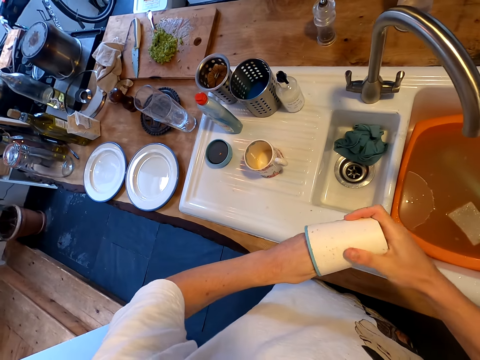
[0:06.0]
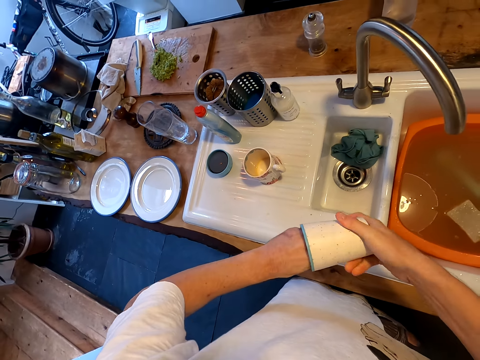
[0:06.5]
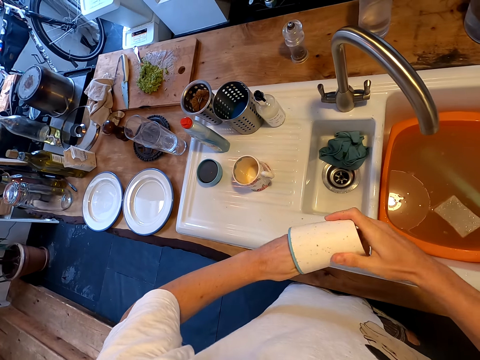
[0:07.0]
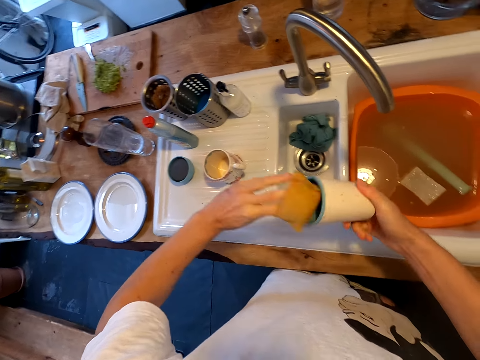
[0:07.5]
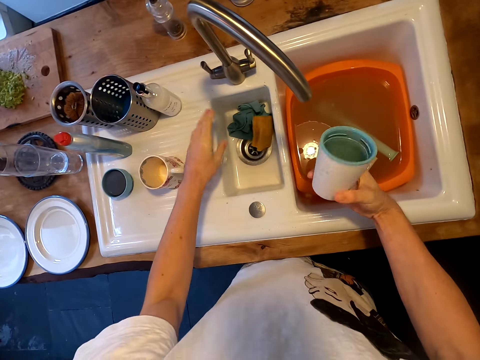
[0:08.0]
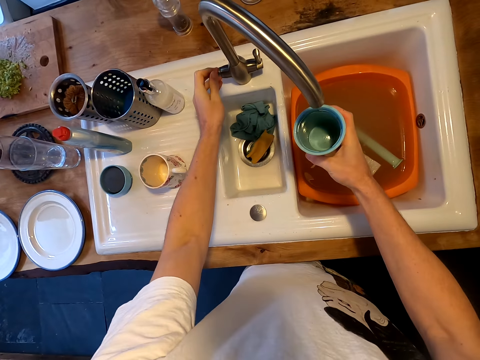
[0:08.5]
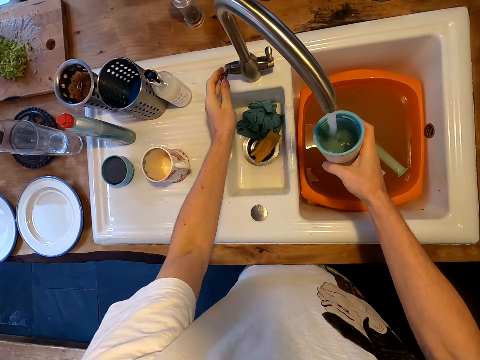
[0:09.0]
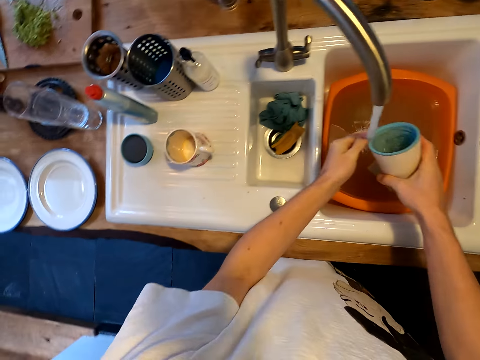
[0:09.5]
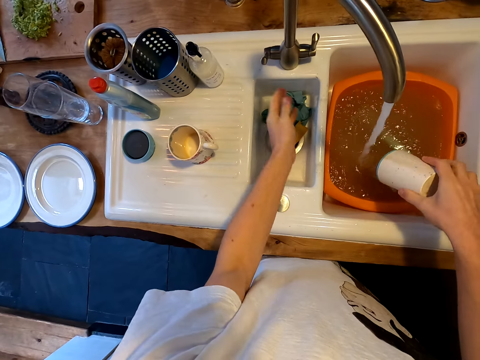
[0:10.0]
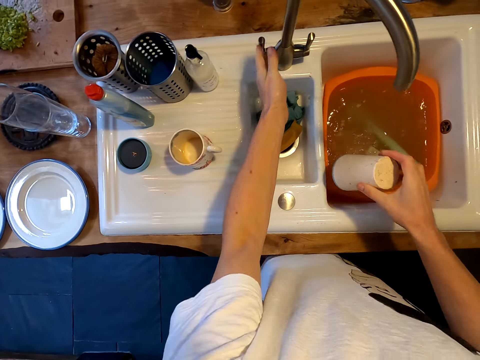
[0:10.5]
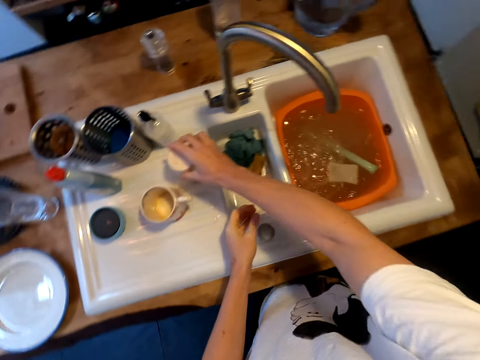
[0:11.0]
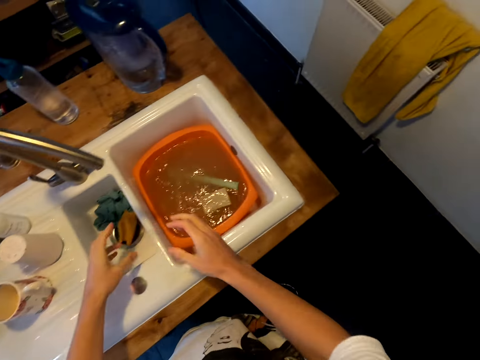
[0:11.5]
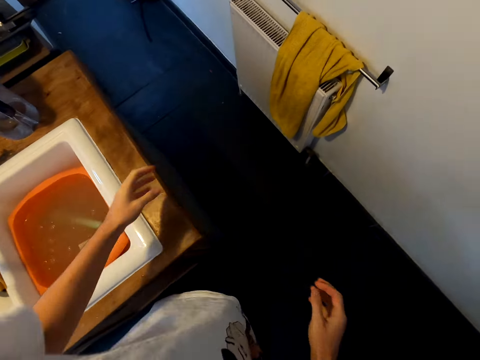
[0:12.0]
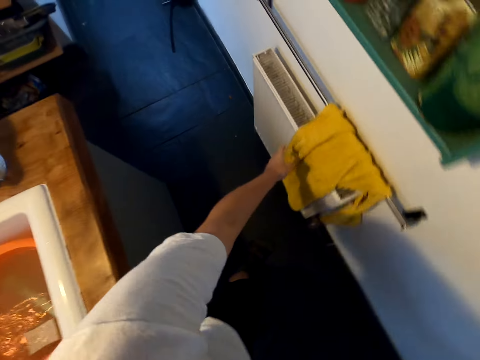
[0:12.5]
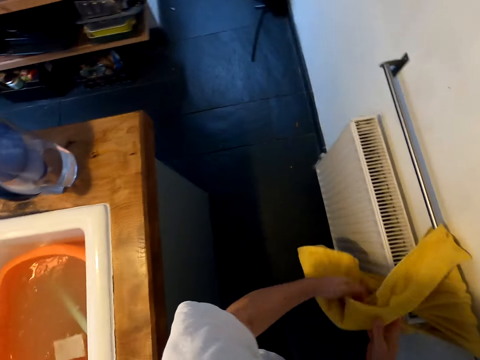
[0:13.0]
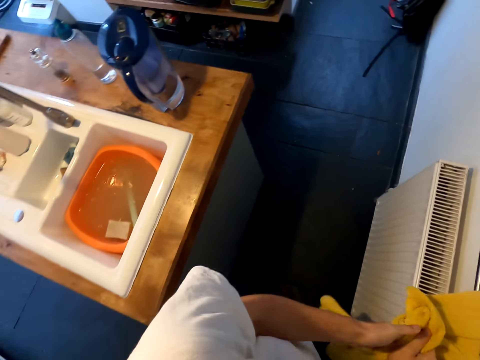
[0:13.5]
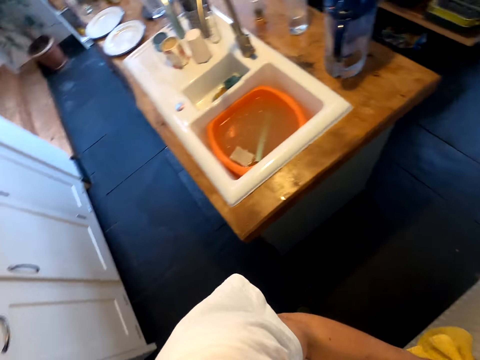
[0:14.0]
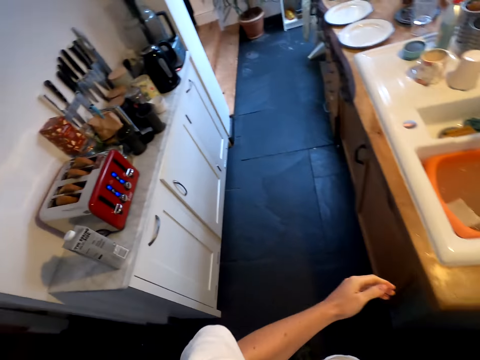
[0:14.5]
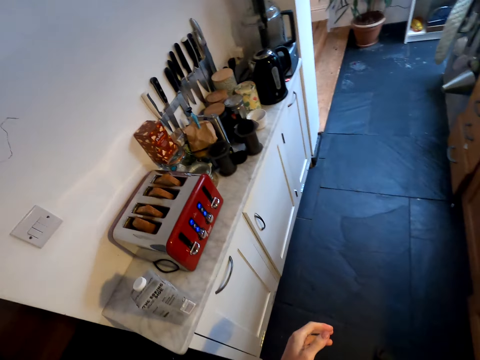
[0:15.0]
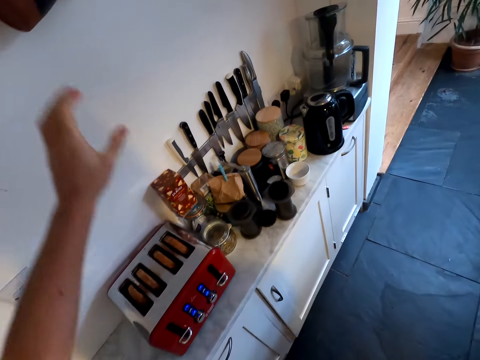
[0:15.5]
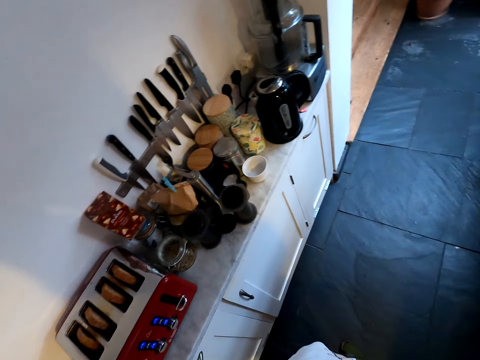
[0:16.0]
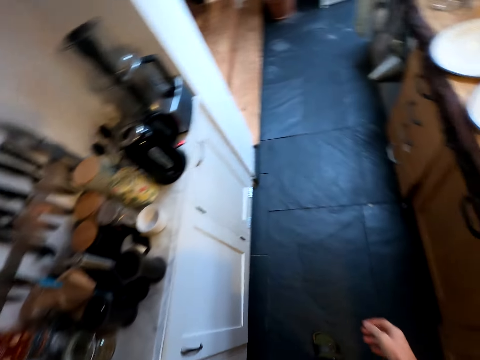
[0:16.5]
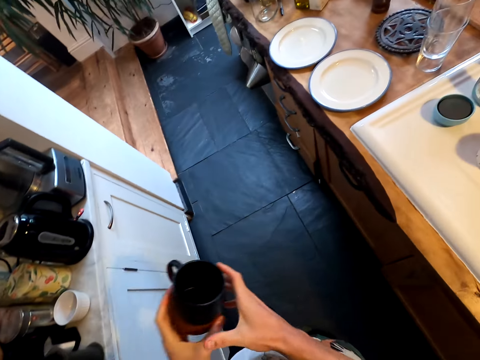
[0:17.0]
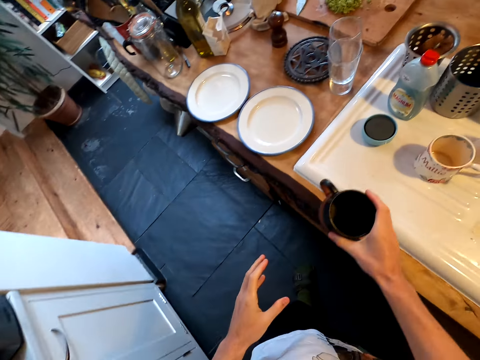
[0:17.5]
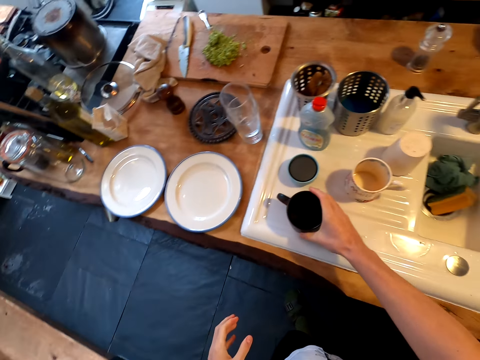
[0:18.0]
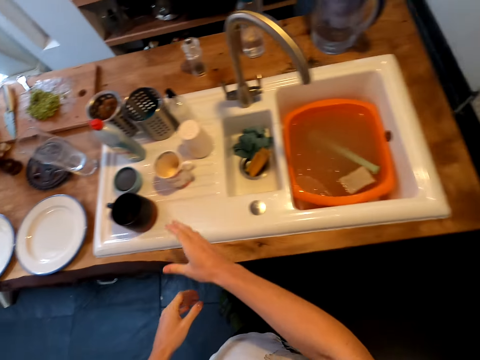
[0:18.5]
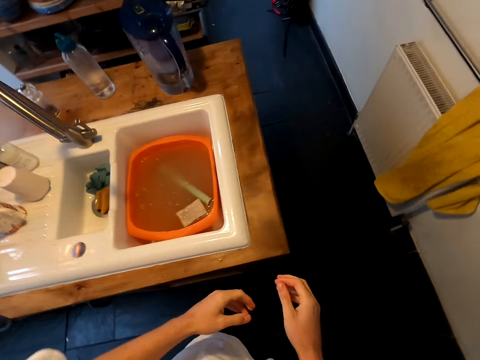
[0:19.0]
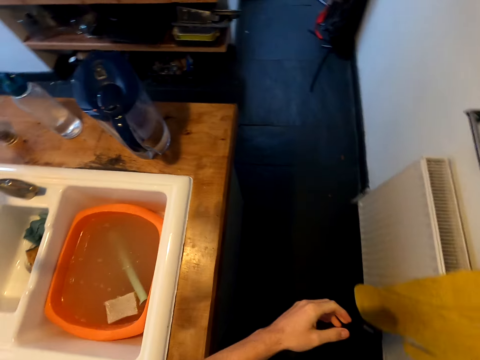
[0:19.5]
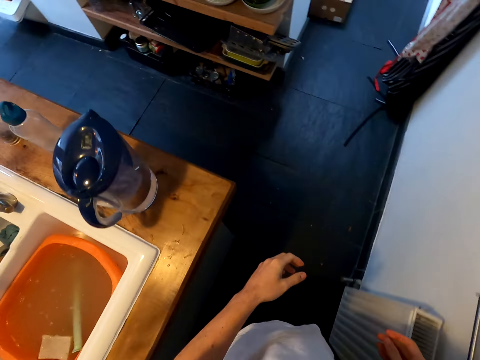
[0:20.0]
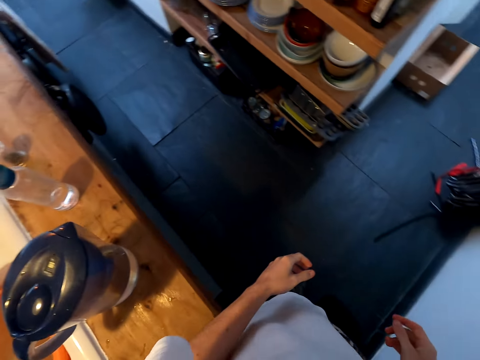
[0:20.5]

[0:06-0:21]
The camera wearer puts the sponge in the sink. He opens a tap. He rinses a bottle. He adds water in the cup. He pulls his hand off the tap. He empties water from the cup. He closes the tap. He puts the cup on the sink. He walks around the kitchen. He picks up a towel. He dries his hands with the towel. He walks around the kitchen. He picks up a mug. He switches the mug. He puts the mug on the sink. He walks around the kitchen.

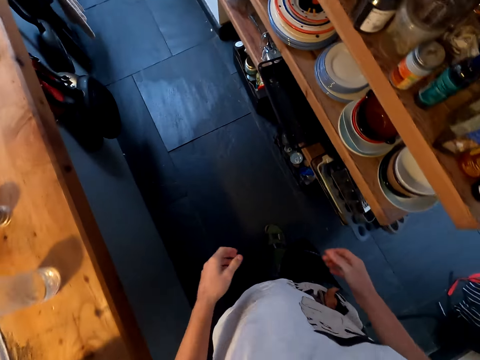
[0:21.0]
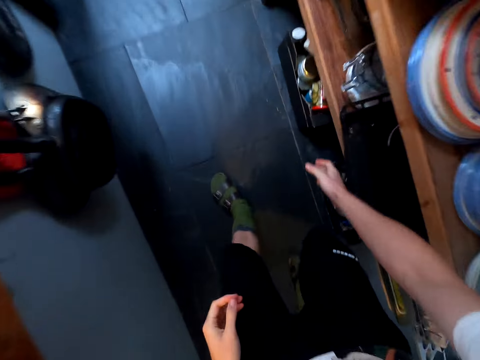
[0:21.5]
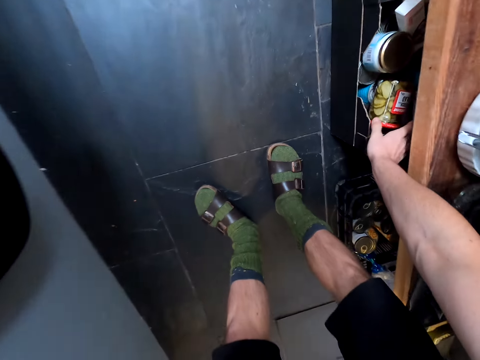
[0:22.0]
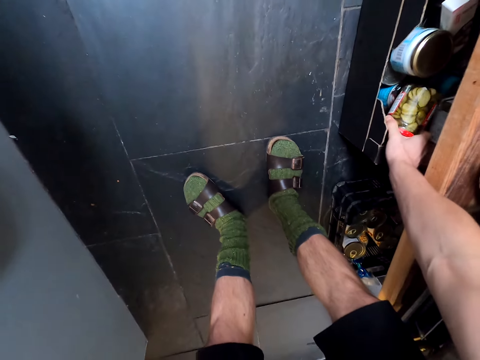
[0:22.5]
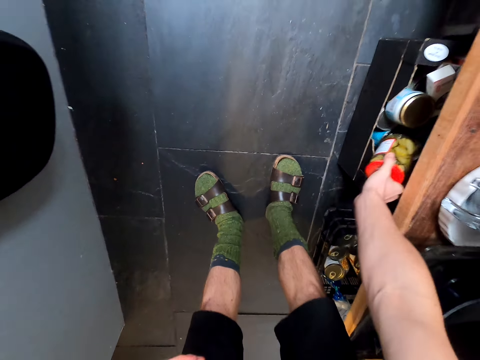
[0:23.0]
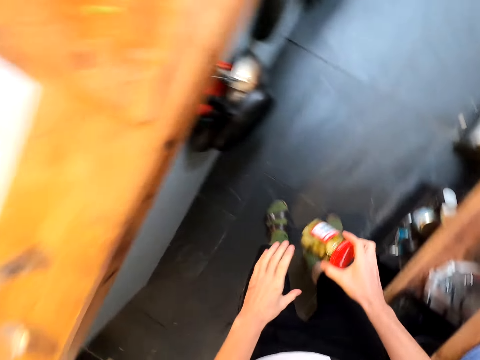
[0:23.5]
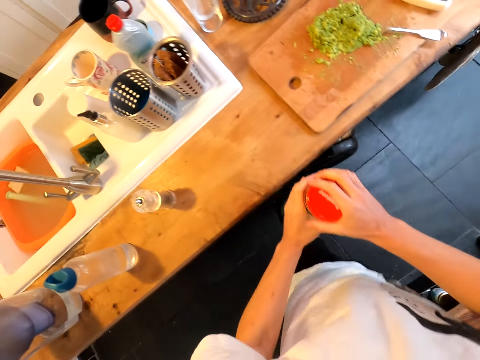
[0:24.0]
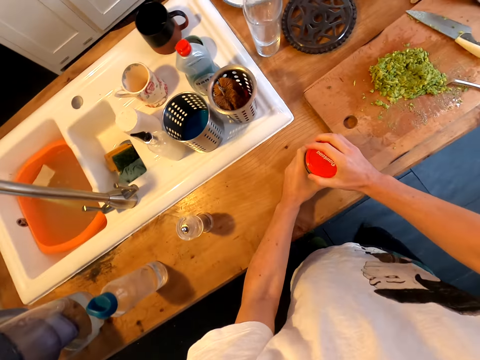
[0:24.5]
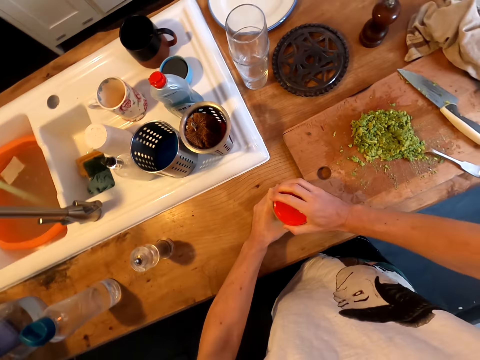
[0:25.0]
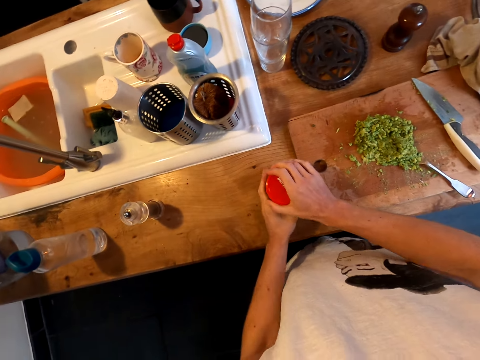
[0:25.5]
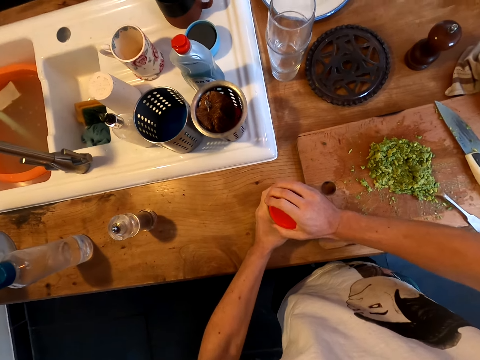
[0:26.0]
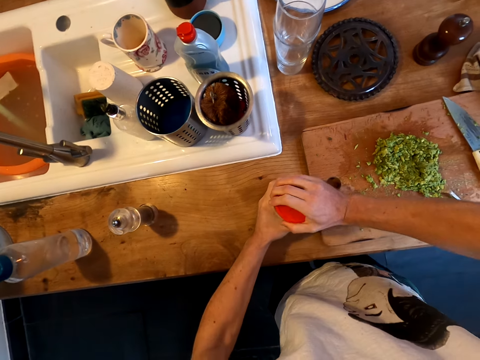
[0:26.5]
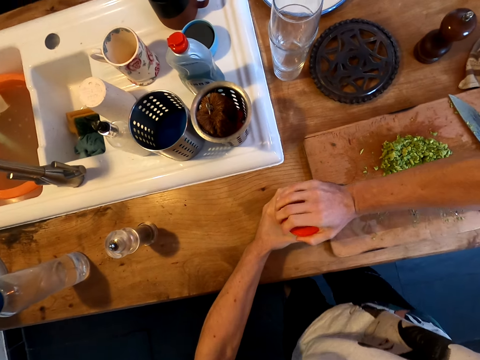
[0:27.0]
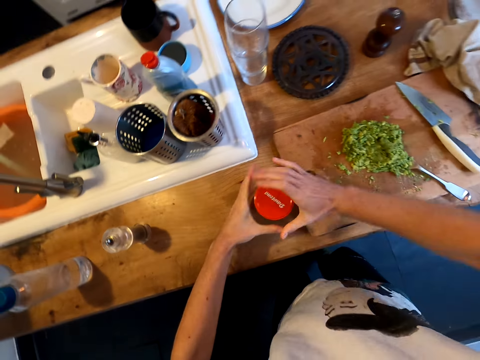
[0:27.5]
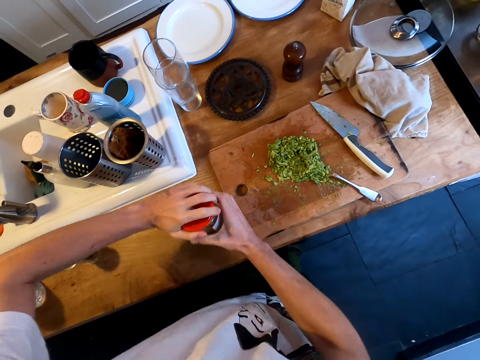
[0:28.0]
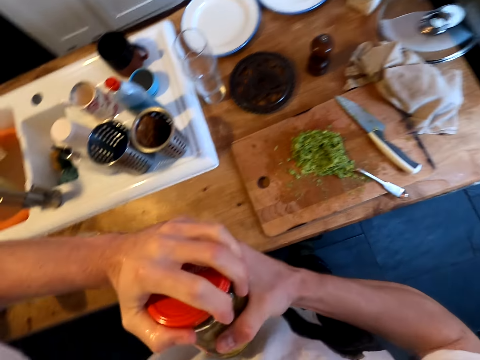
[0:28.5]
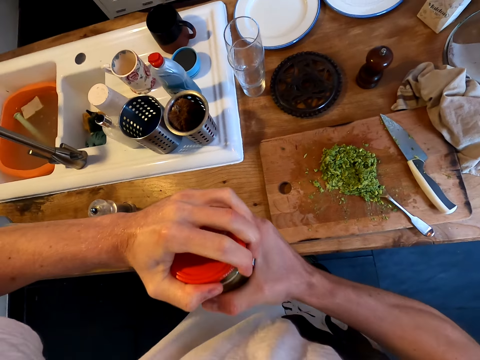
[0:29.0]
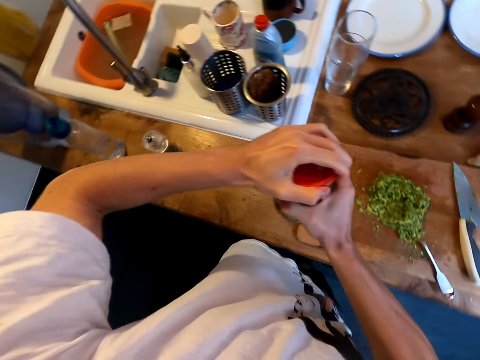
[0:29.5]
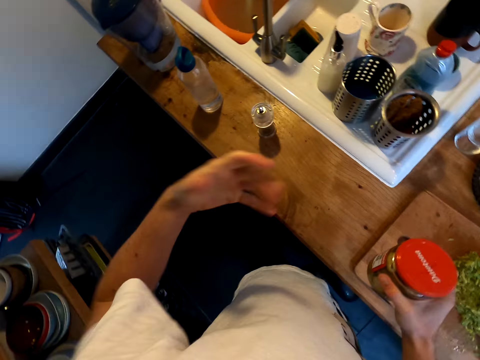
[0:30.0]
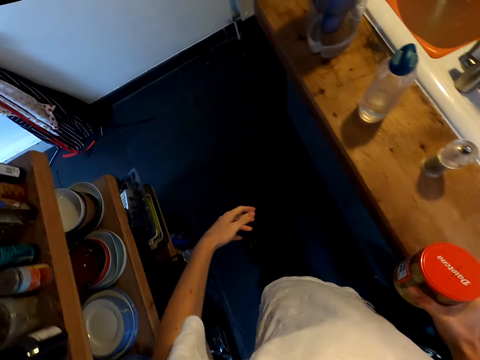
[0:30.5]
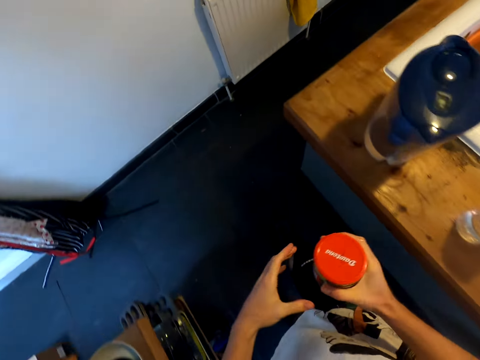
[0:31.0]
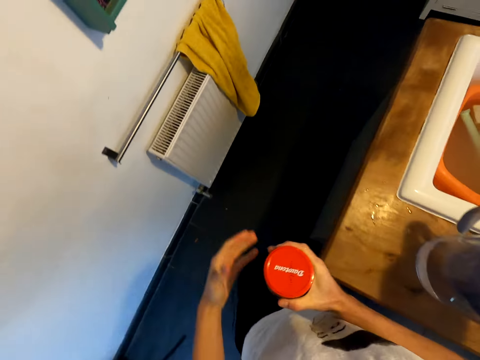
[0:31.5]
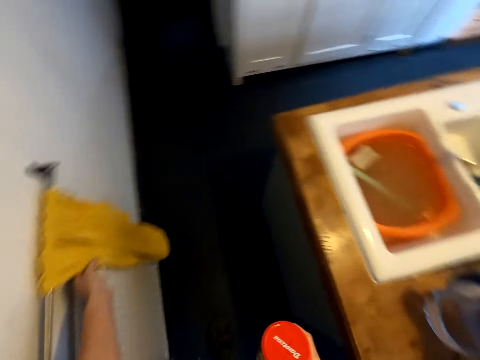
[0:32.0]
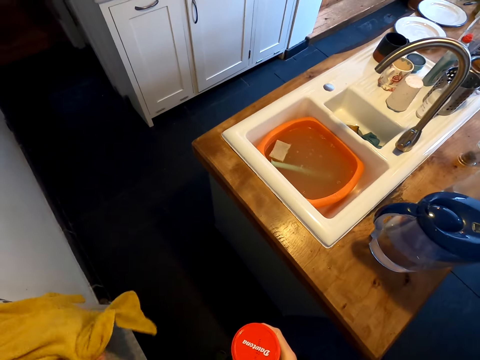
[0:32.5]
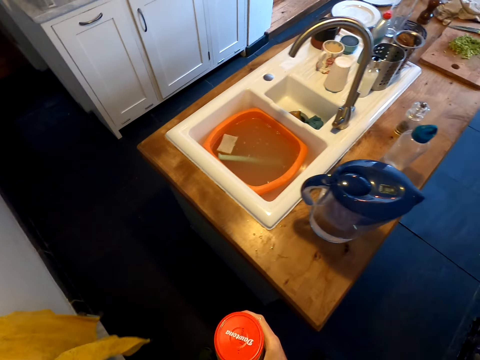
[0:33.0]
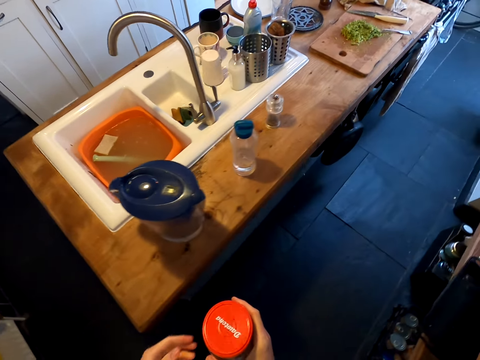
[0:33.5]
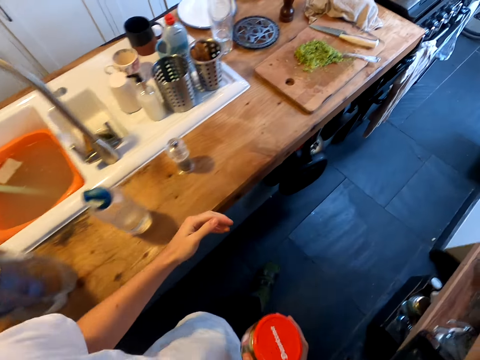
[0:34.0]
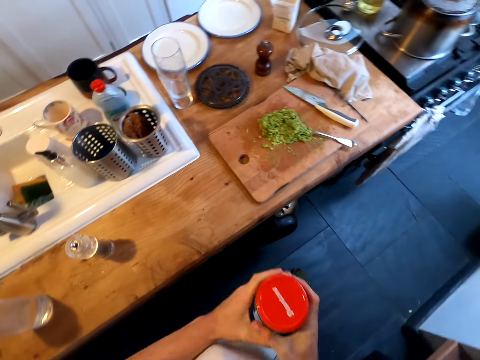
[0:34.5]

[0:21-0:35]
The camera wearer bends and picks up a tin of crisps or container. They put the tin on the counter. They open the tin. They hold the container. They pick up the tin. They open the tin. They pull their hand off the tin. They walk around the kitchen. They hold the tin with both hands. They pull a towel. They wipe their hand on the towel. They walk around the kitchen.
